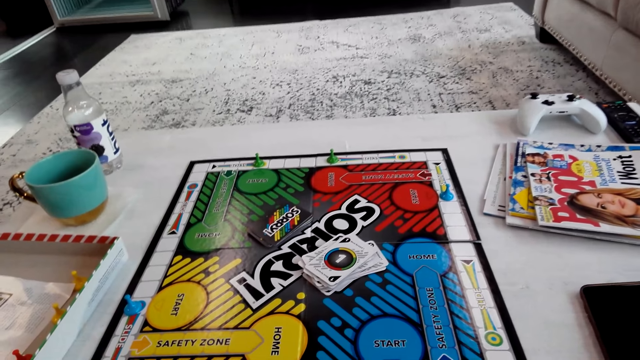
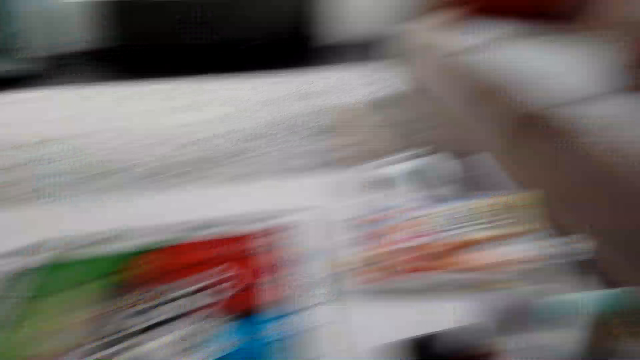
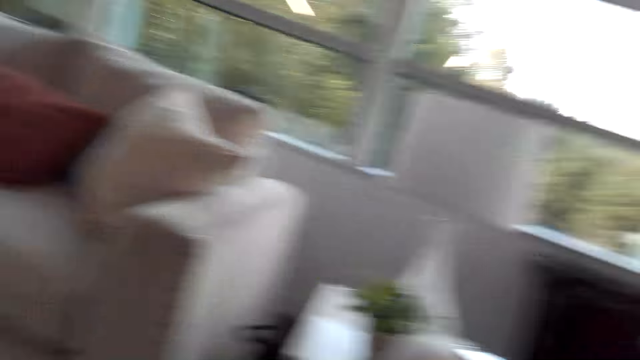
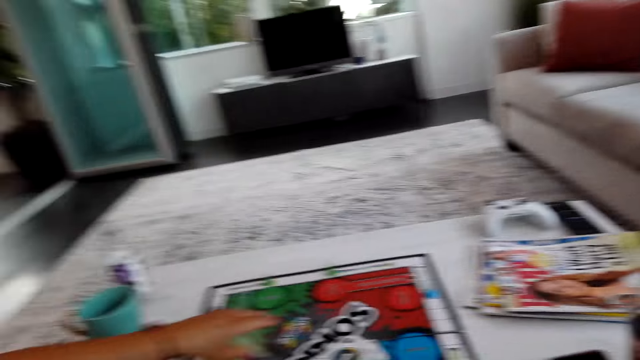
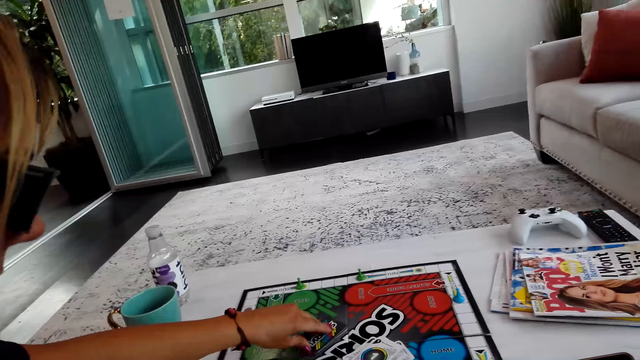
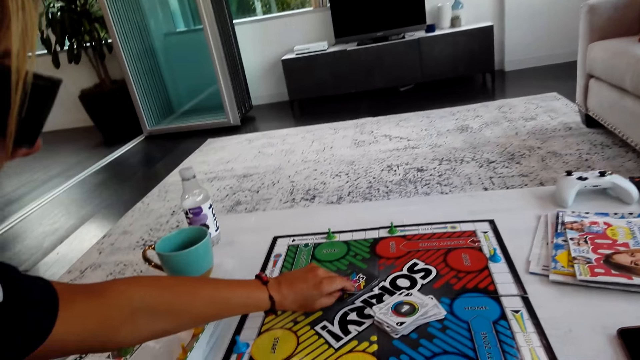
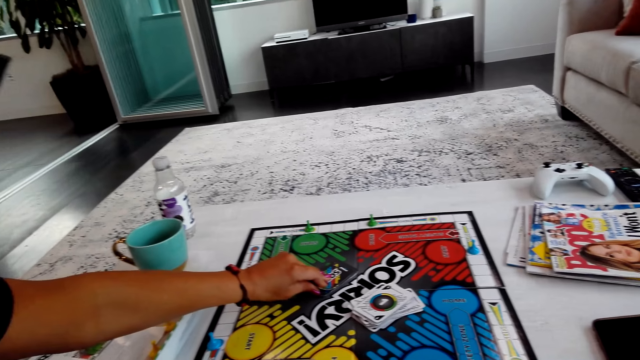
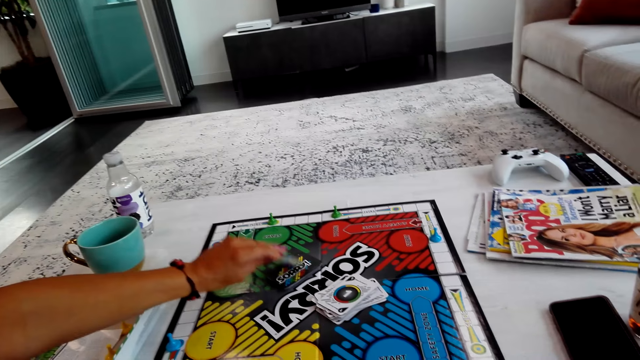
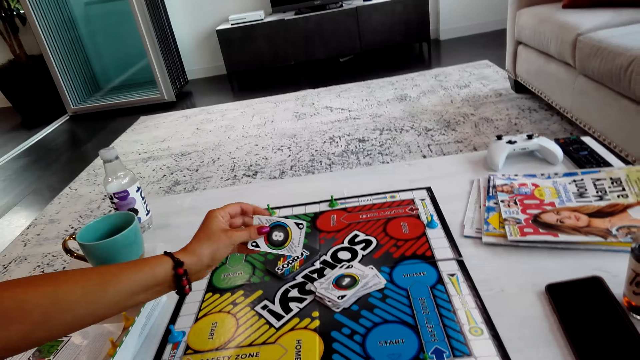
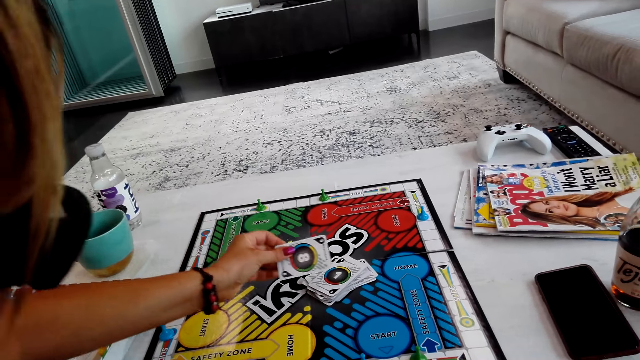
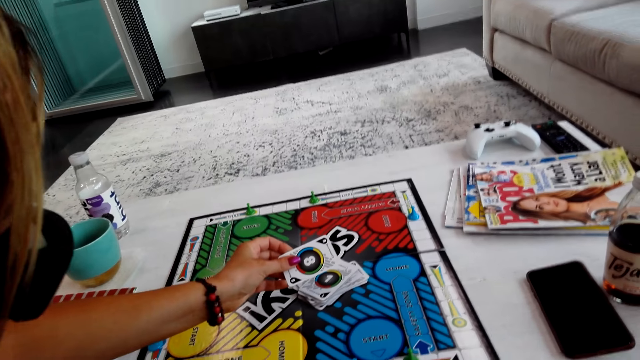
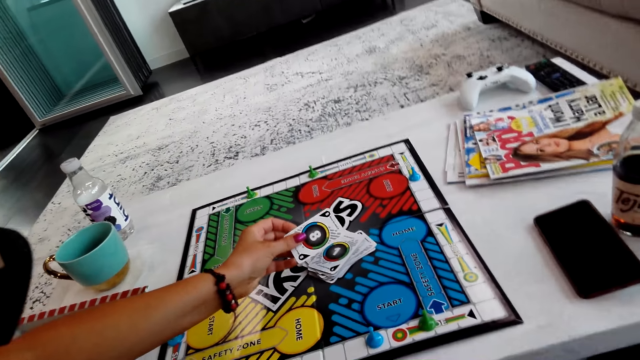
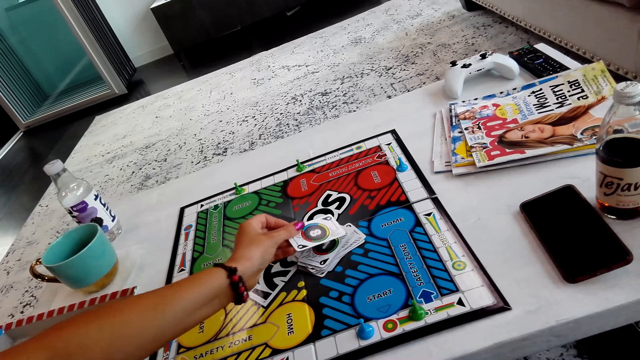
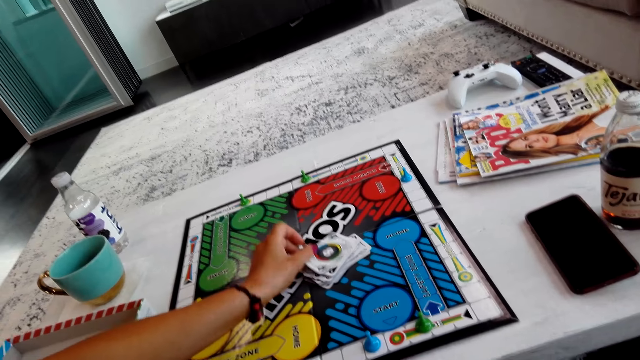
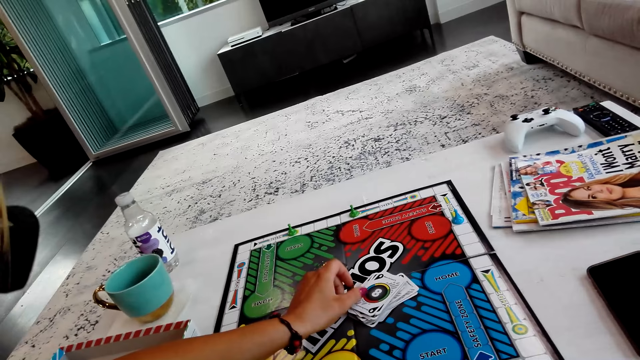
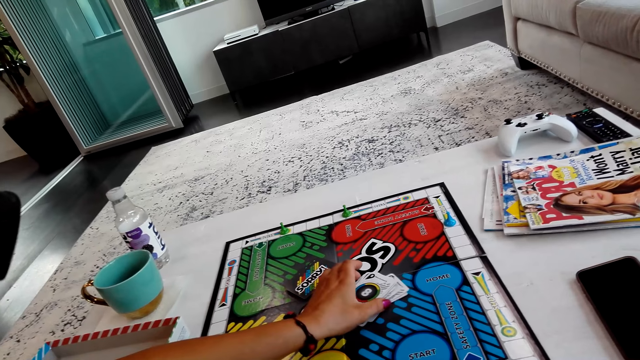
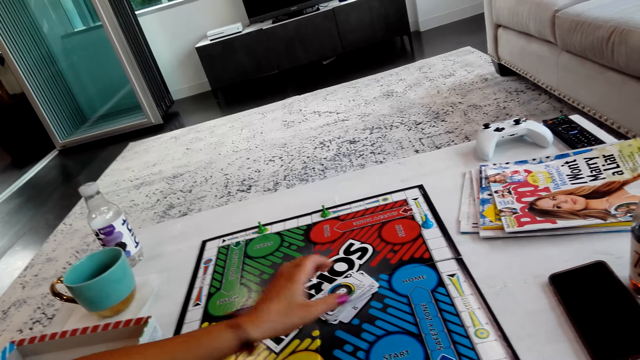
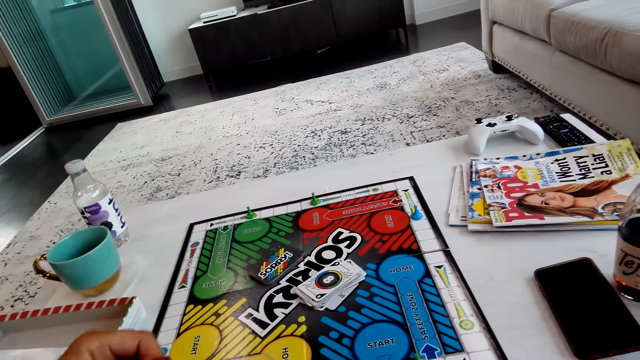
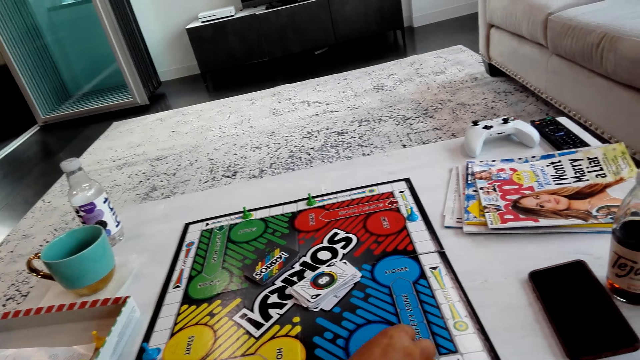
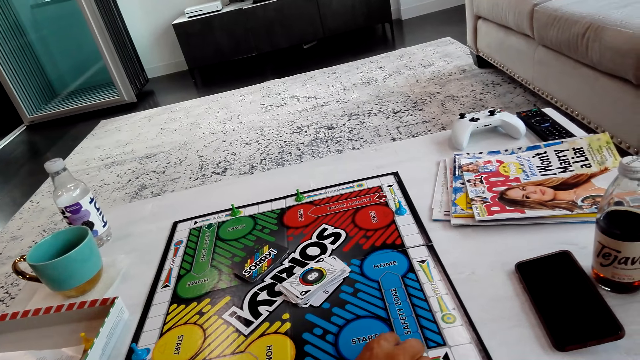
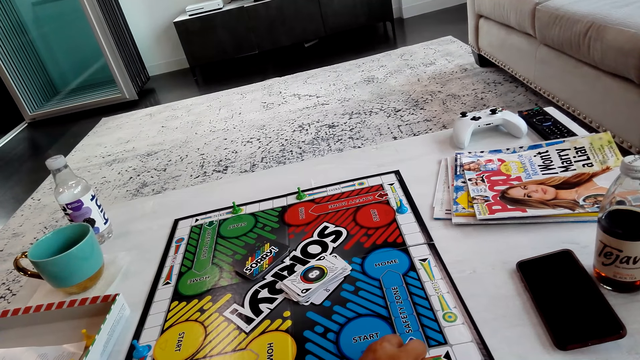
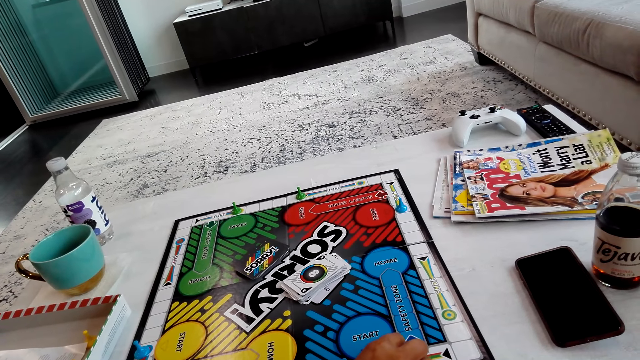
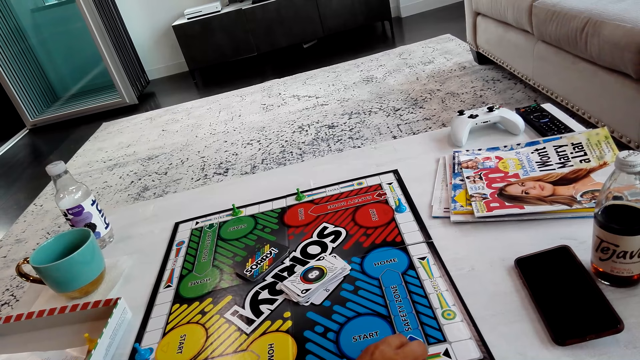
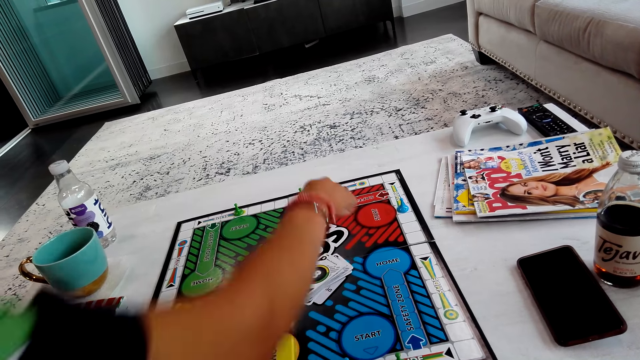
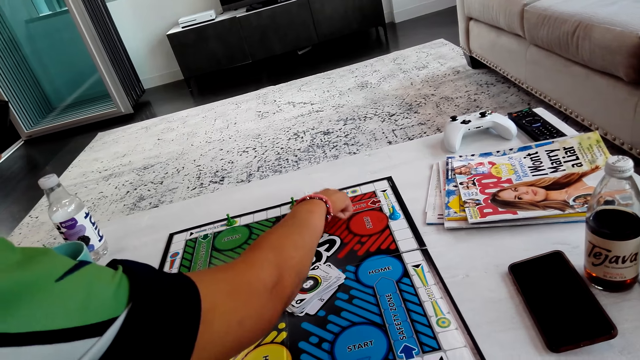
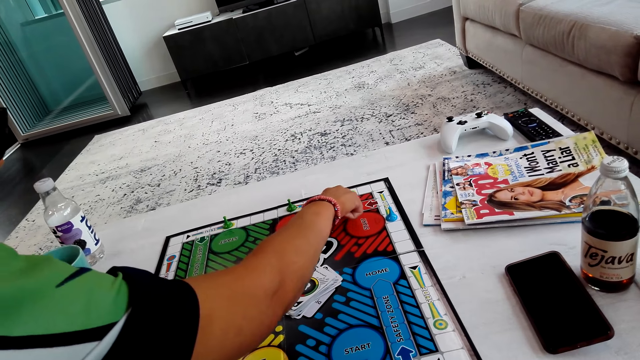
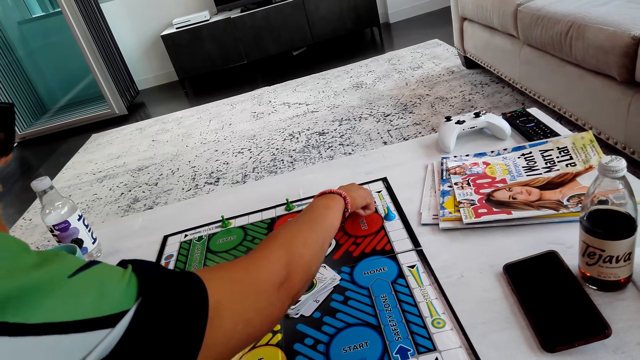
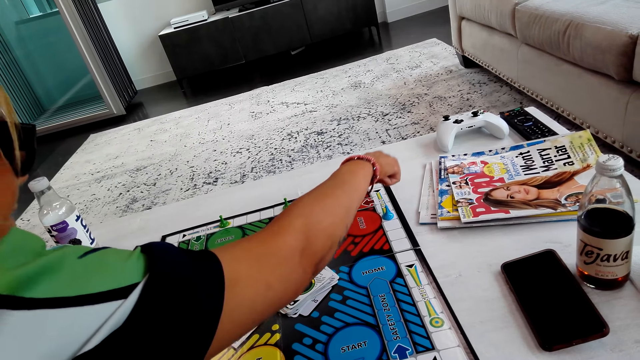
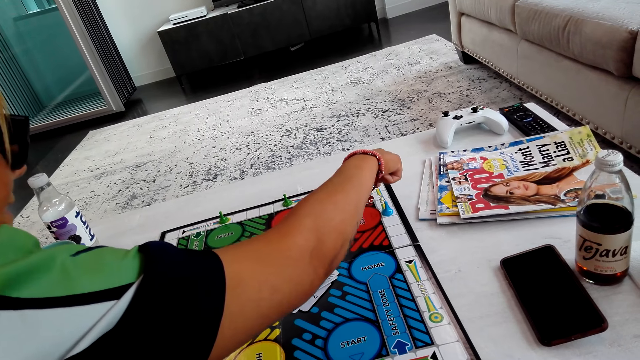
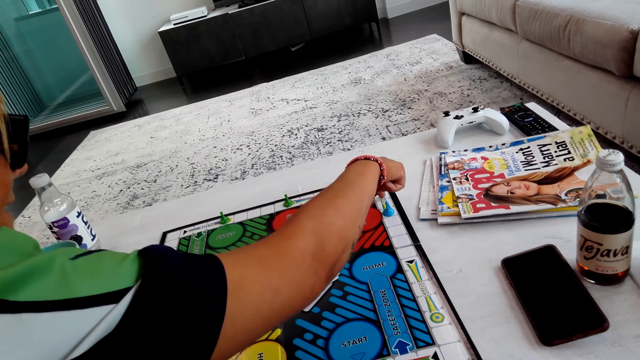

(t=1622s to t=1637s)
A lady picks a card on the board and turns the card. The lady puts the card on the board. The lady aligns the cards. The lady holds a pawn. The lady counts the spaces on the board.

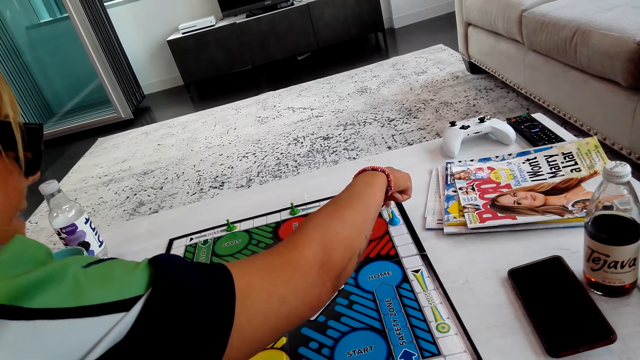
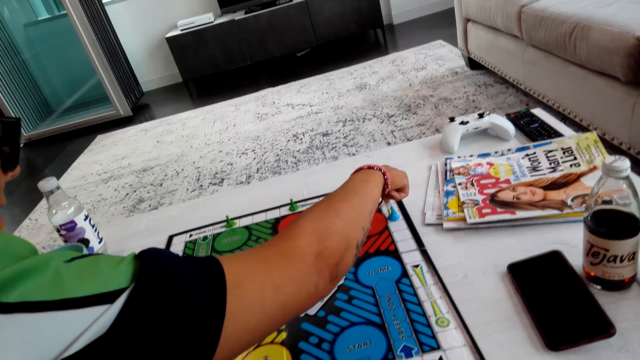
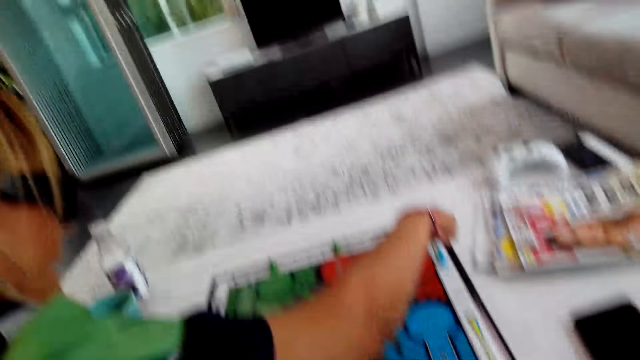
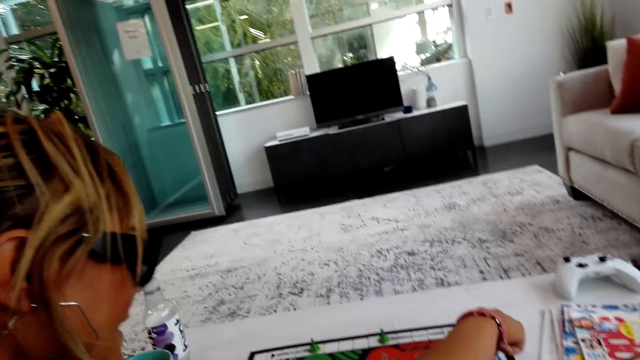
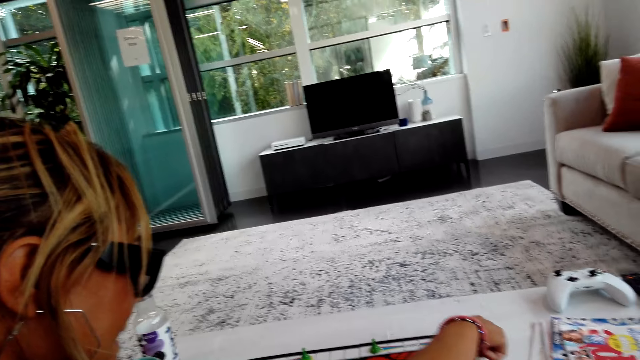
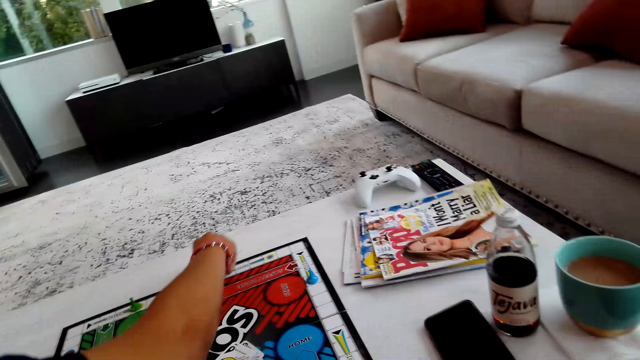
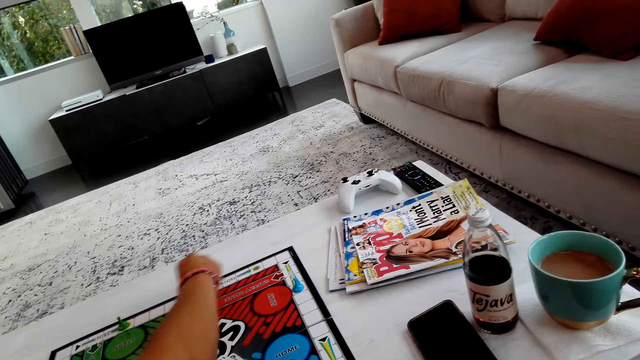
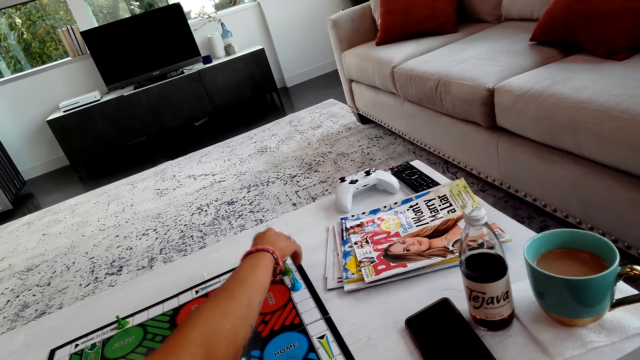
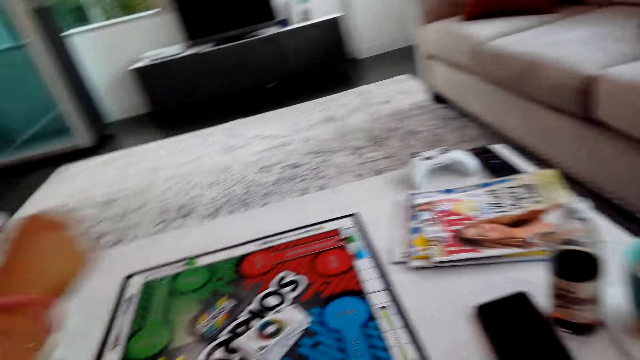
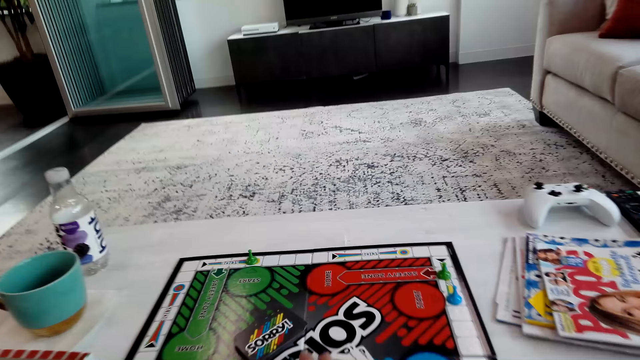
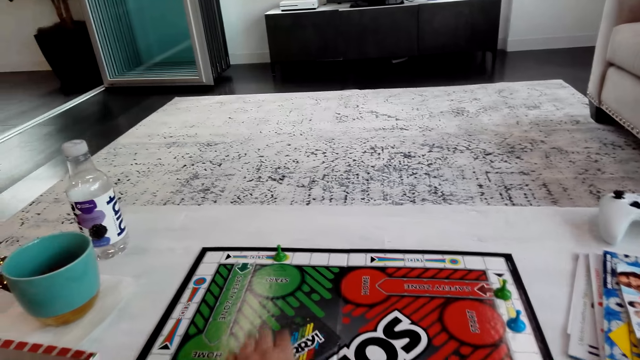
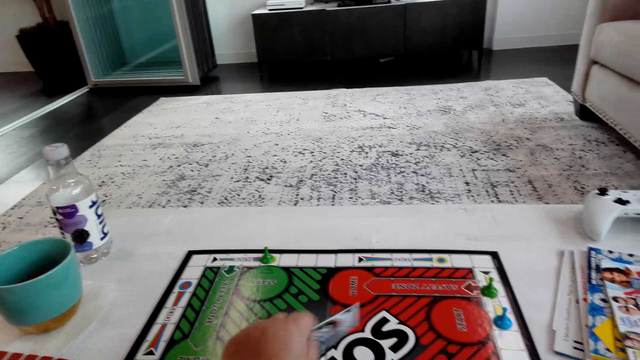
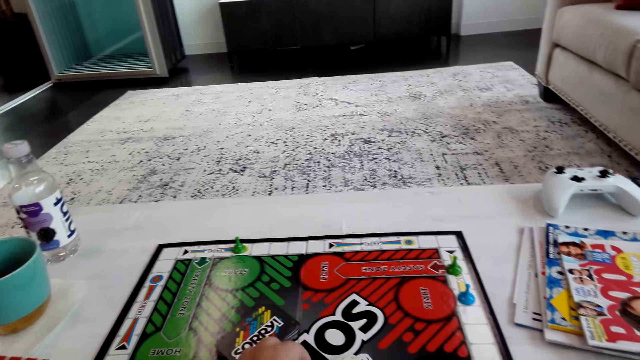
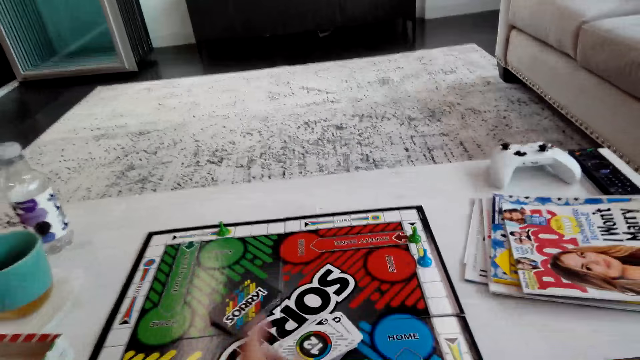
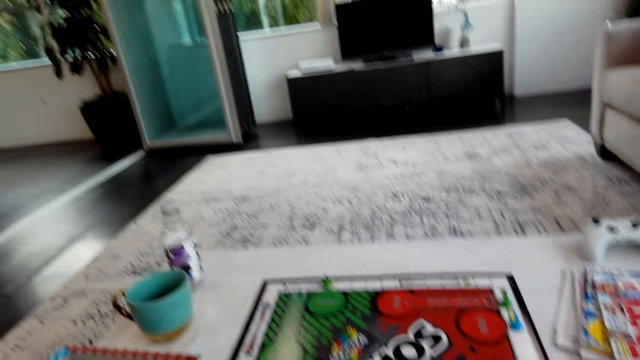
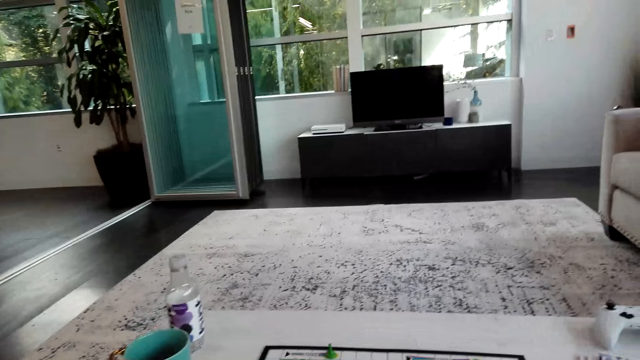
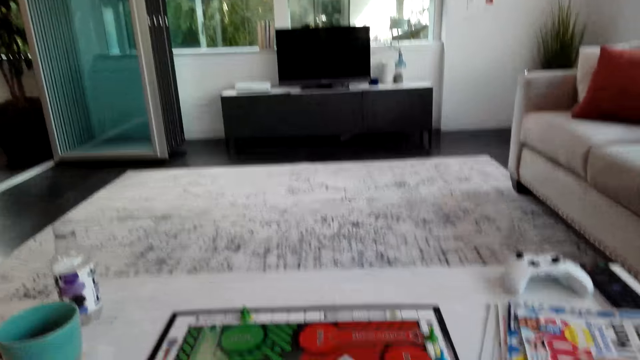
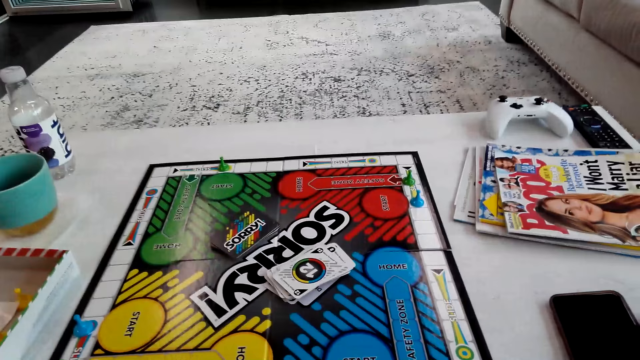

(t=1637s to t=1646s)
A lady moves a pawn on the board and plays the board game. The camera wearer picks a card on a board. They put the card on the board.
